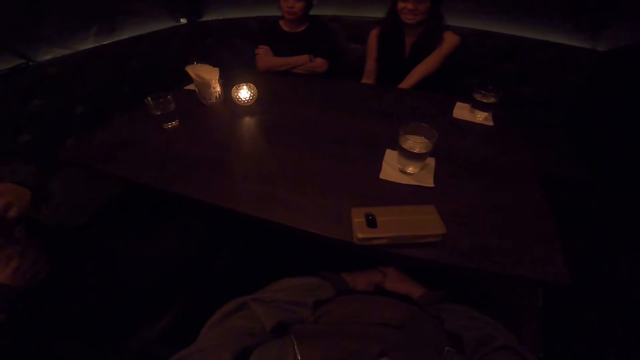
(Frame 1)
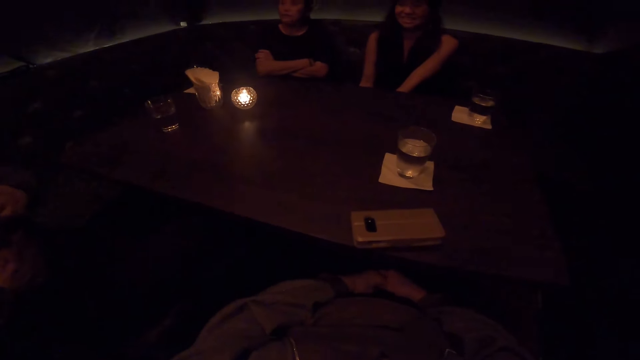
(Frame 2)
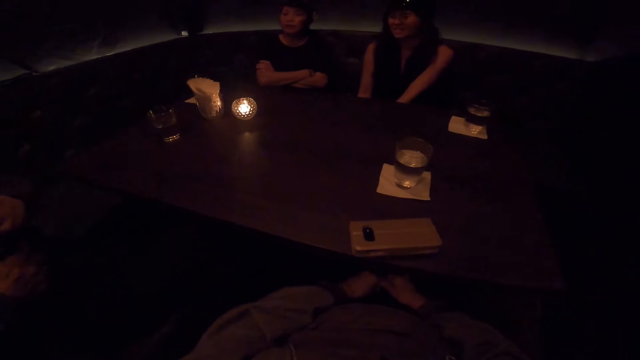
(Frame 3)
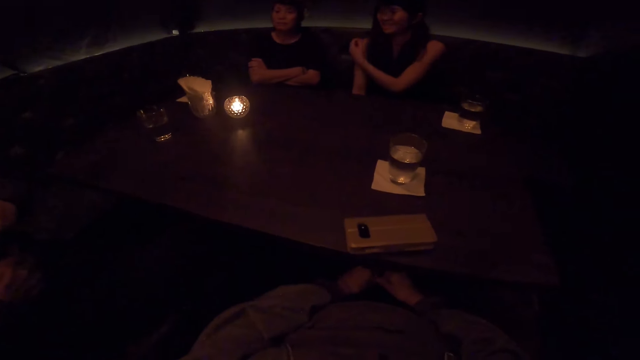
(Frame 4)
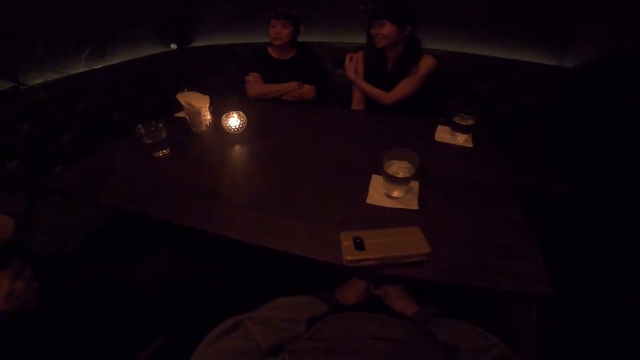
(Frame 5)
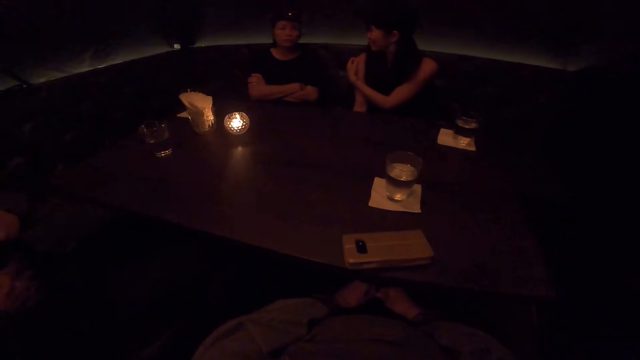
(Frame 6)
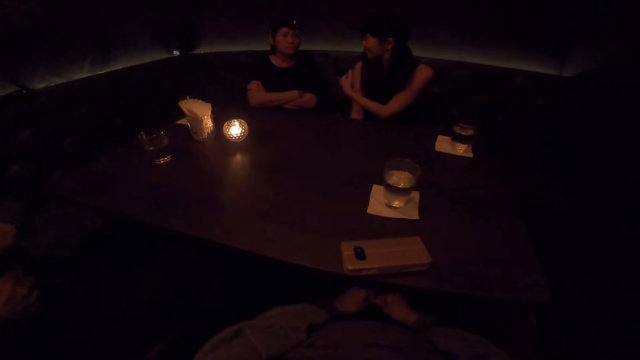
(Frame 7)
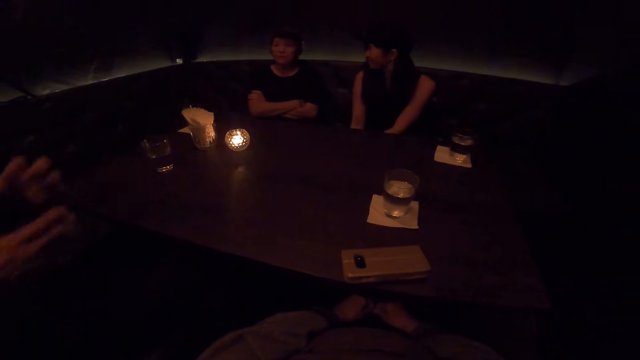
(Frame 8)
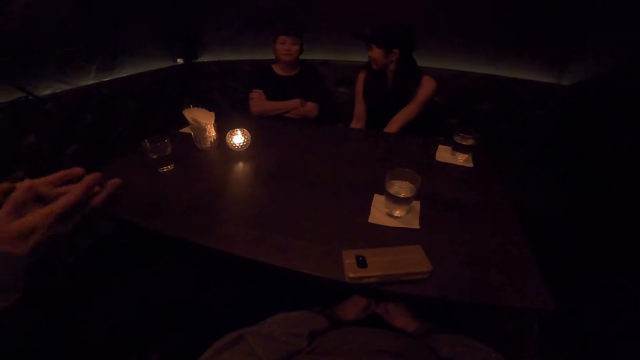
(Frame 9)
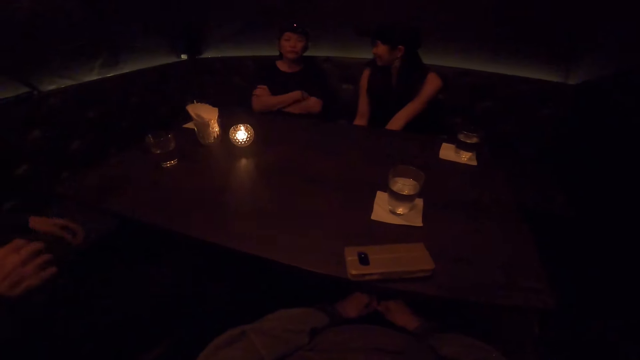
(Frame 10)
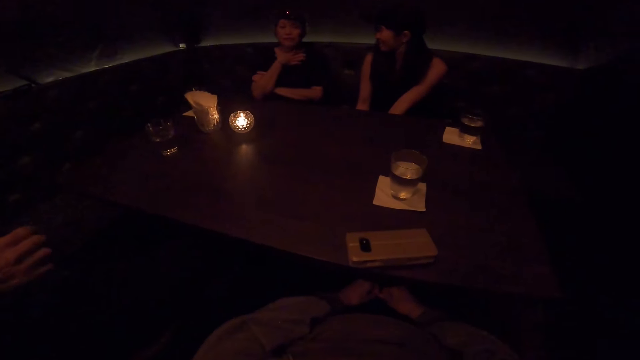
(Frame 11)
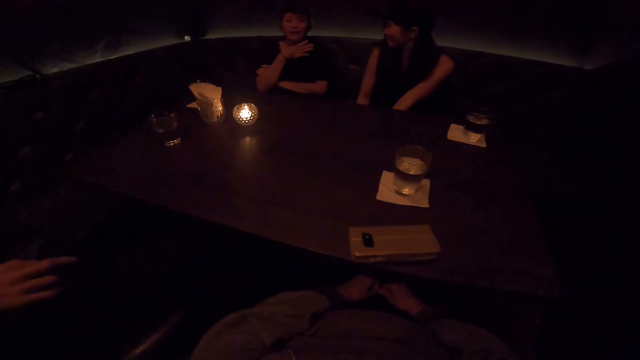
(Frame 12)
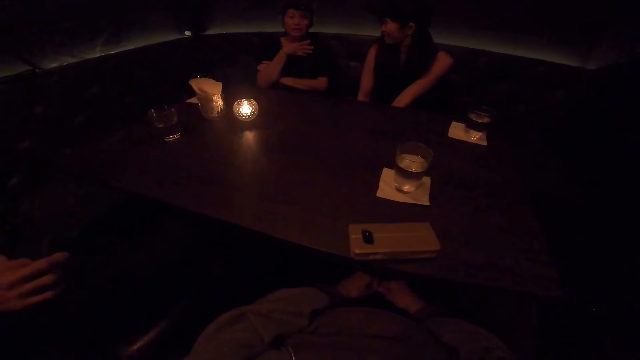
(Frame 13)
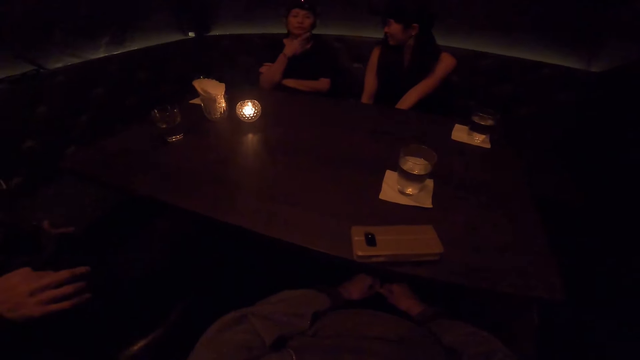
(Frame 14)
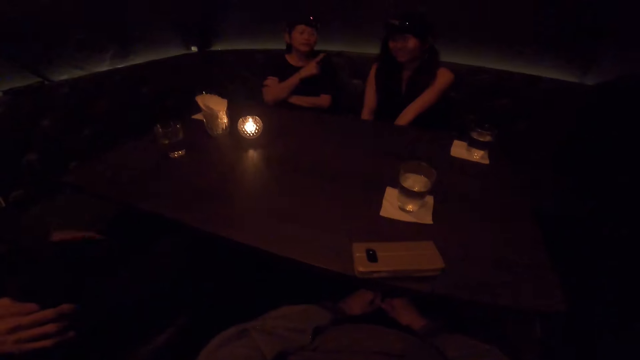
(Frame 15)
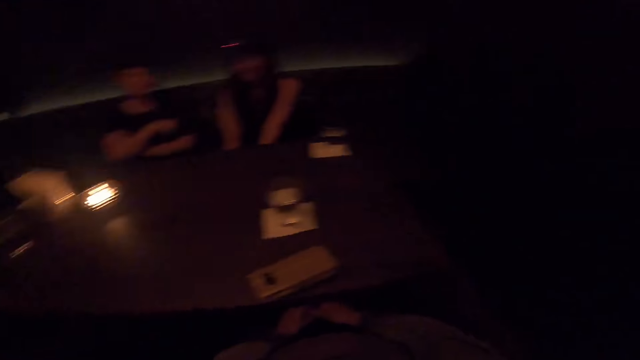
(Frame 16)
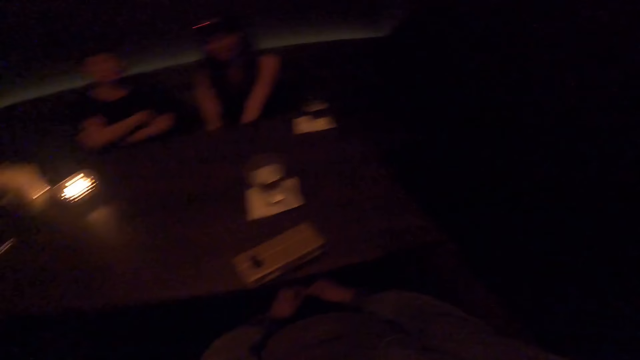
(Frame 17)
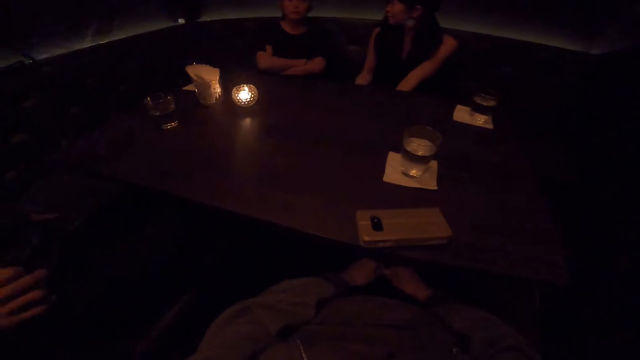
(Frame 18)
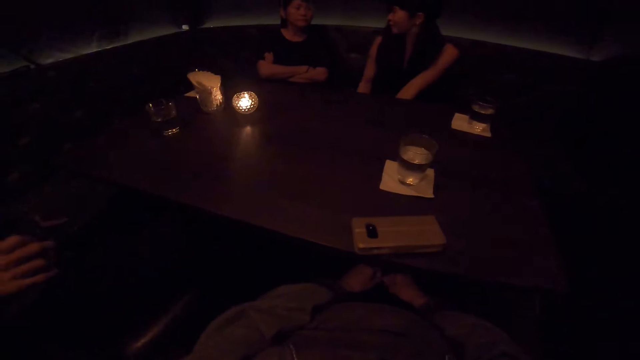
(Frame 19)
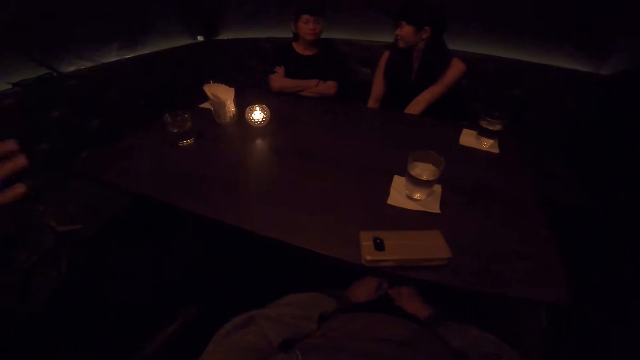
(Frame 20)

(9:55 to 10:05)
The second woman scratches her shoulder. The first woman looks at the second woman. The second woman looks at the first woman. The man points forward. The first woman taps her chest with her hand. The second woman looks at the camera wearer. The camera wearer shakes his head. The first woman shakes her head.

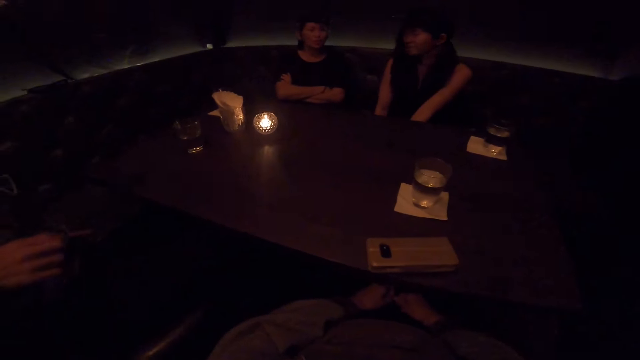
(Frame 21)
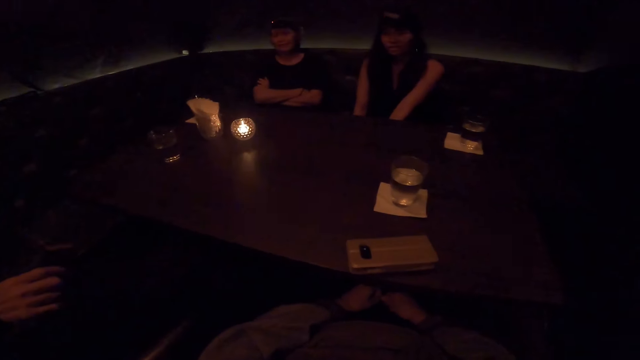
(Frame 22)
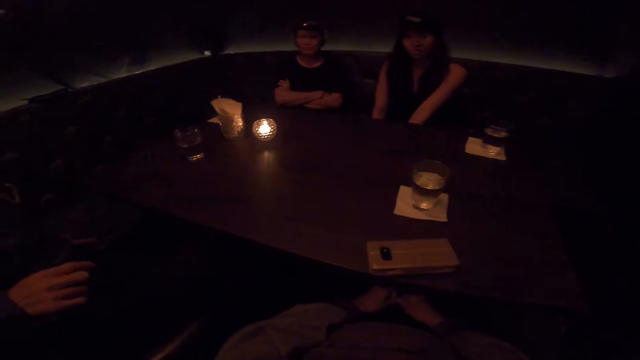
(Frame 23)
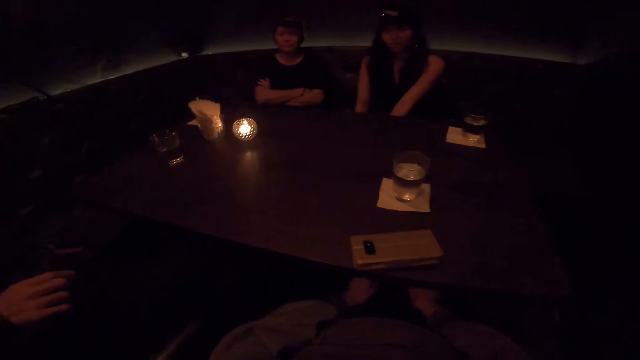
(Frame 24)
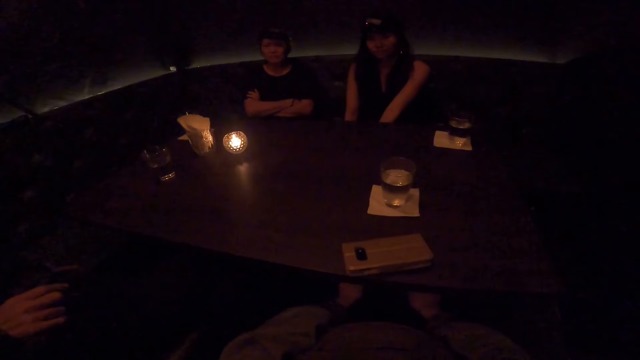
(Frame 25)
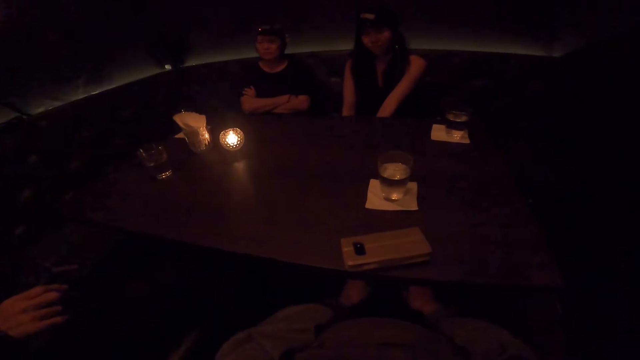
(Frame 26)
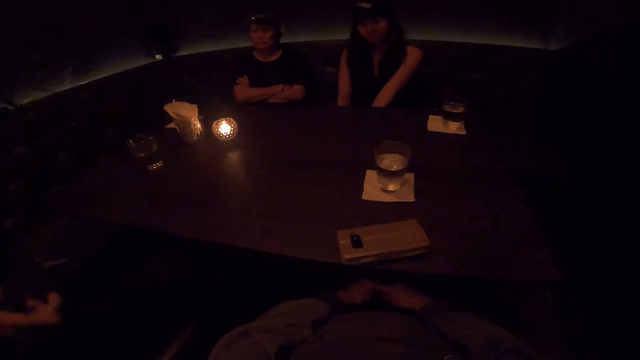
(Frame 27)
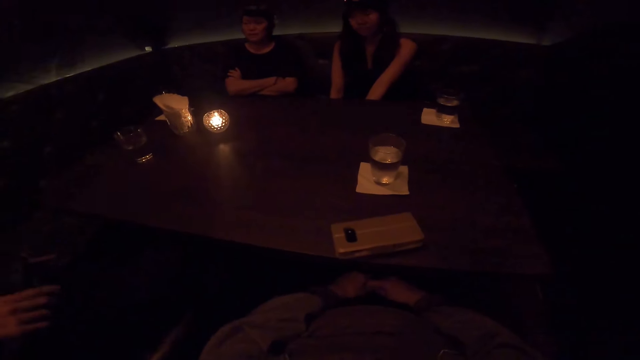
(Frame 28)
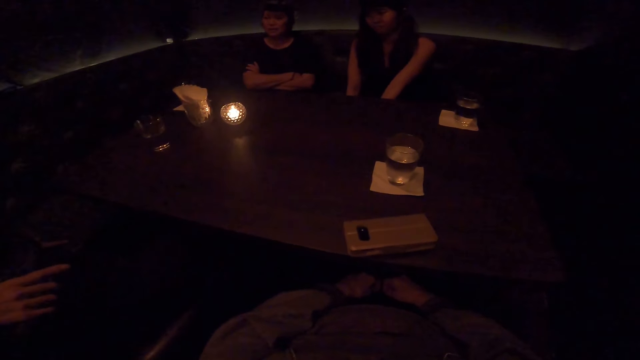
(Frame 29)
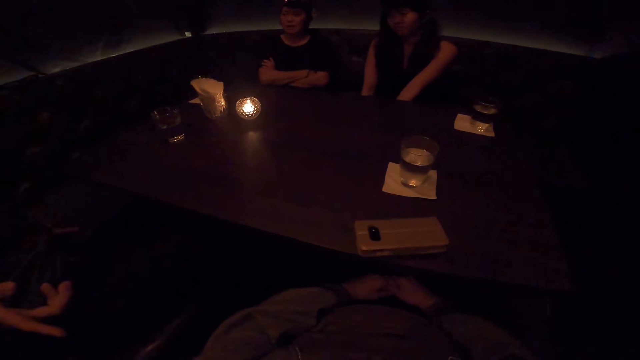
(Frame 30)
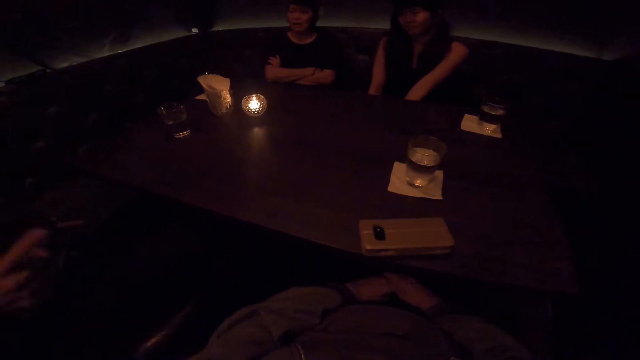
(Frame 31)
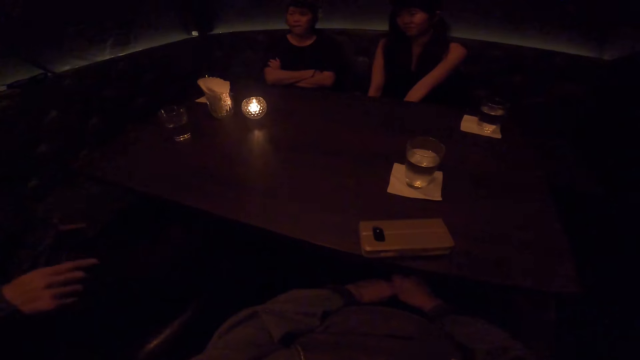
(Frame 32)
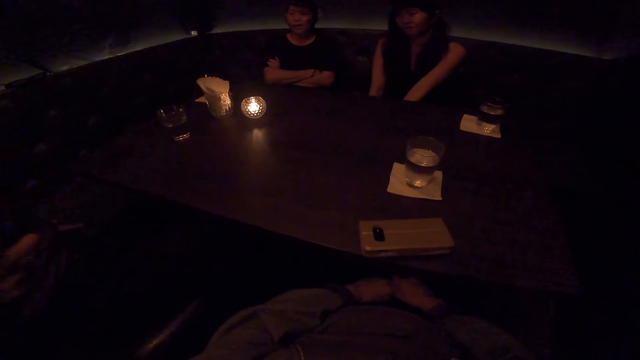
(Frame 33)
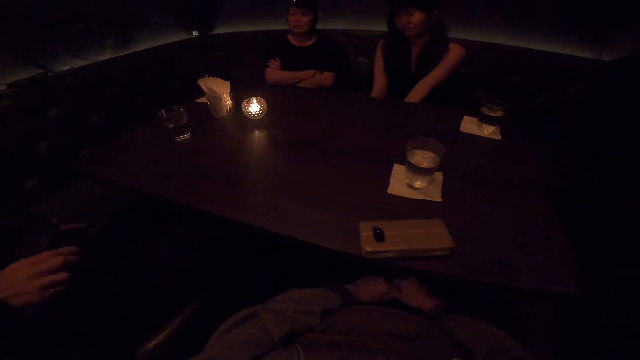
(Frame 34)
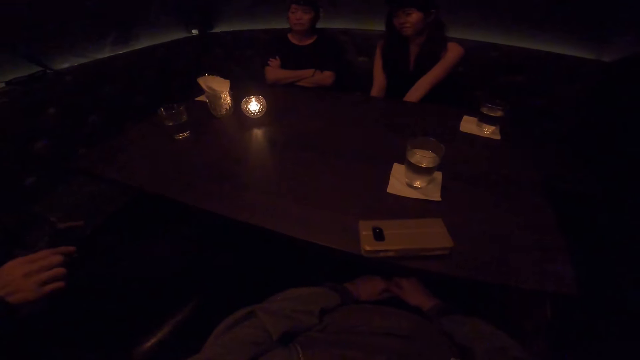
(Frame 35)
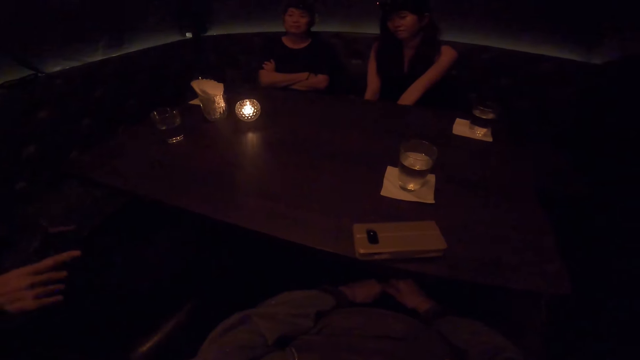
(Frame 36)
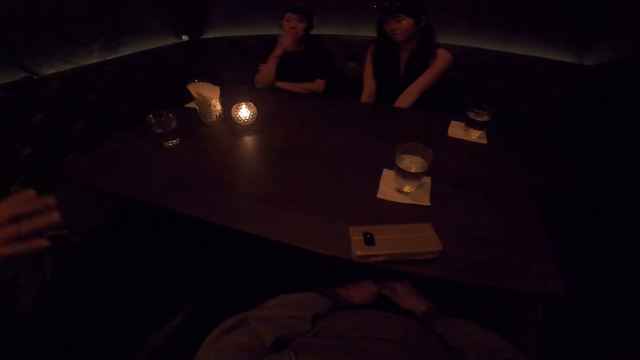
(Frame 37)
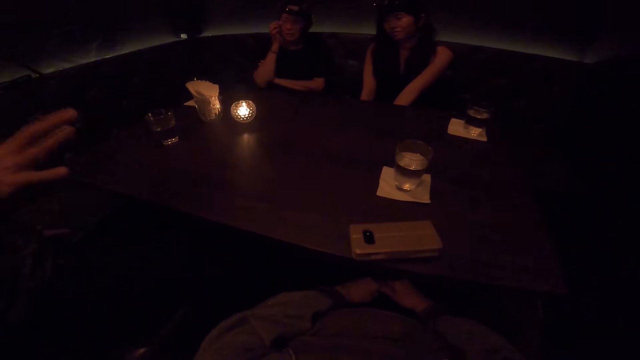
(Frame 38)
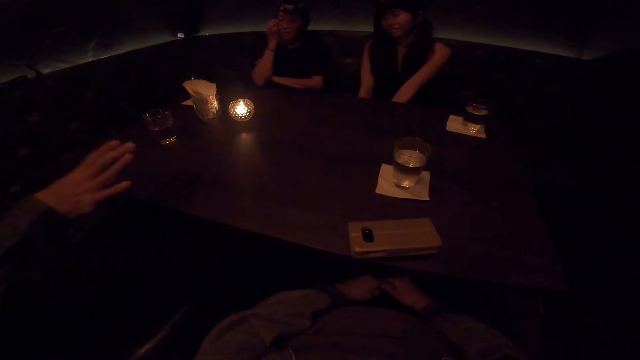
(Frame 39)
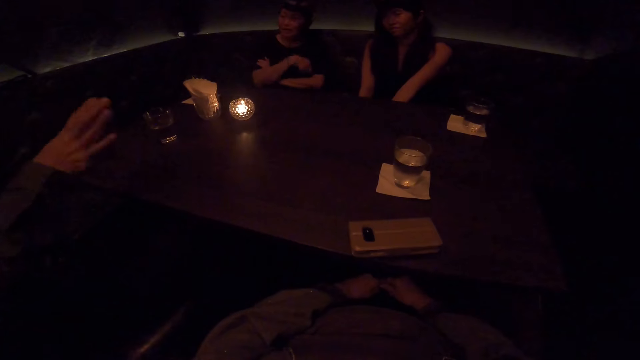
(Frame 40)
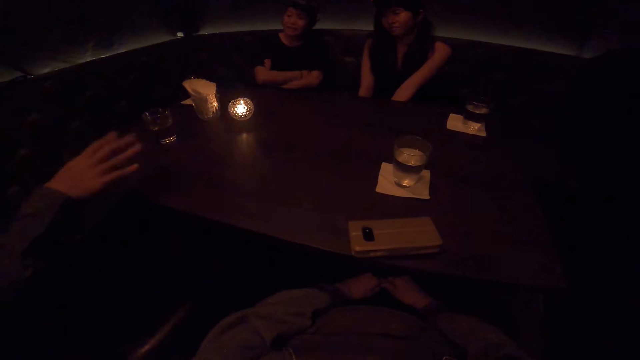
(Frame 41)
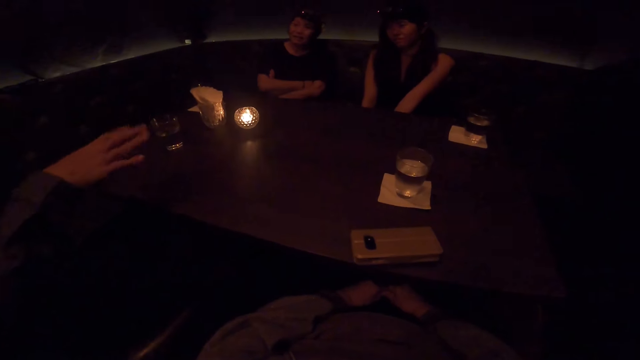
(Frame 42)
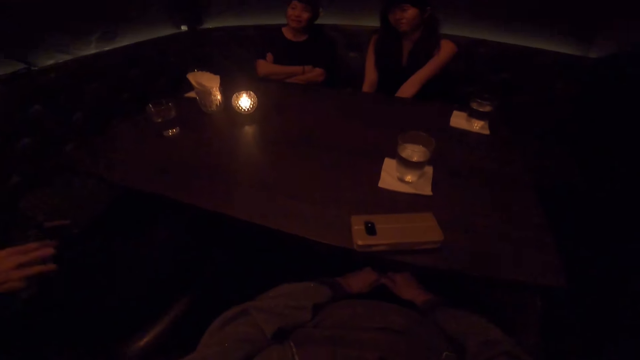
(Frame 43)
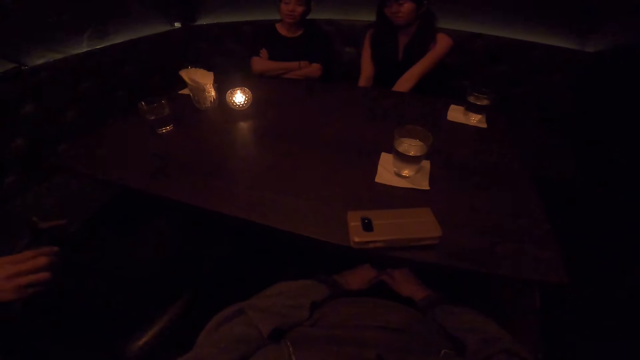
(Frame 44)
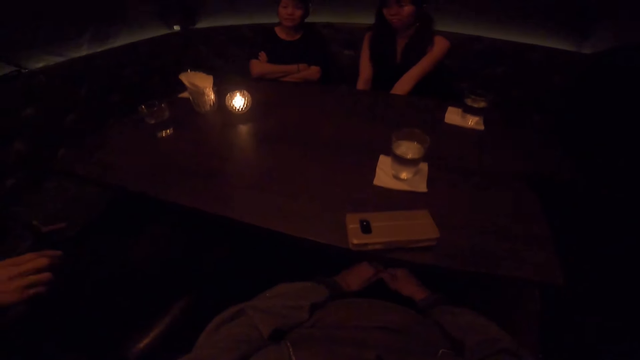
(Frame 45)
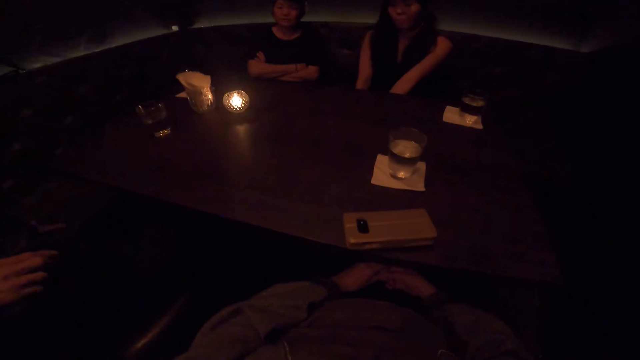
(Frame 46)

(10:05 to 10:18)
The second woman looks at the first woman. The man waves his hand. The camera wearer looks at the first woman and the second woman. He shakes his hands. The second woman looks at the first woman. The man waves his hand. The camera wearer holds his hands together. The man waves his hand. The first woman scratches her face and folds her arms. The man waves his hand.
